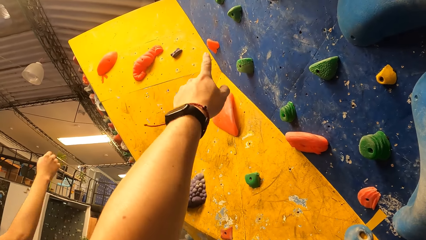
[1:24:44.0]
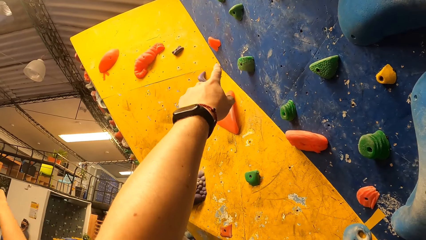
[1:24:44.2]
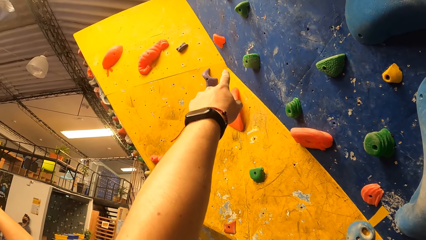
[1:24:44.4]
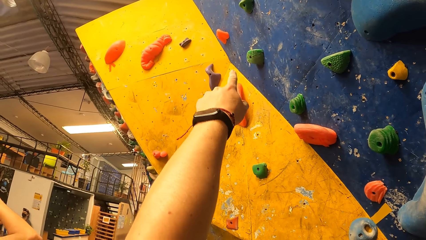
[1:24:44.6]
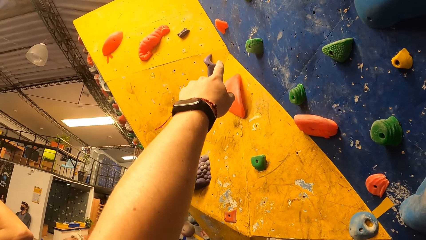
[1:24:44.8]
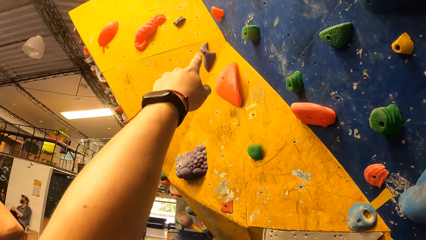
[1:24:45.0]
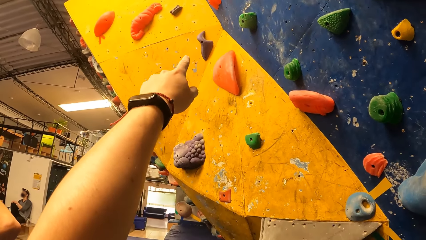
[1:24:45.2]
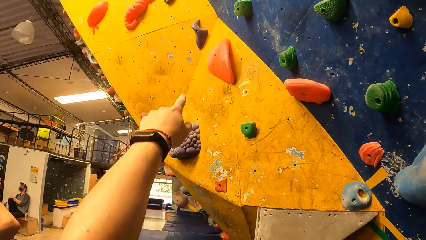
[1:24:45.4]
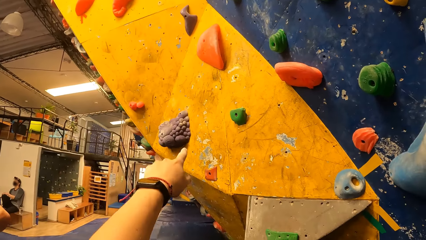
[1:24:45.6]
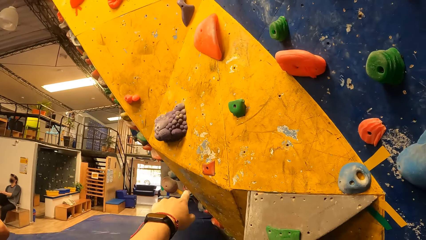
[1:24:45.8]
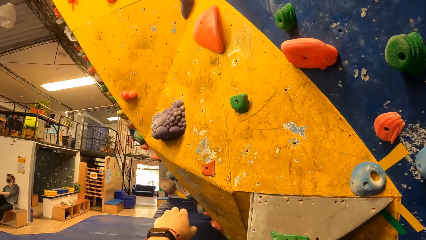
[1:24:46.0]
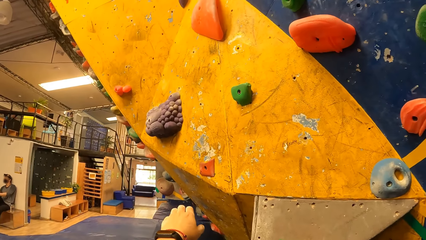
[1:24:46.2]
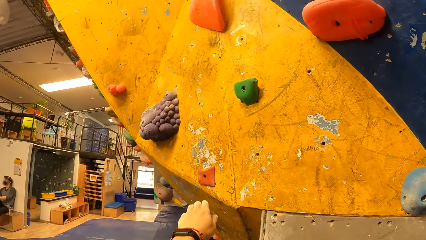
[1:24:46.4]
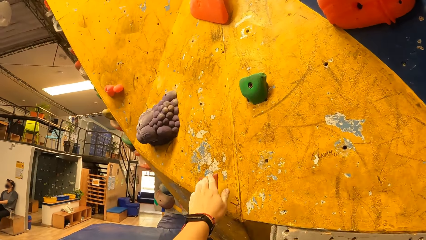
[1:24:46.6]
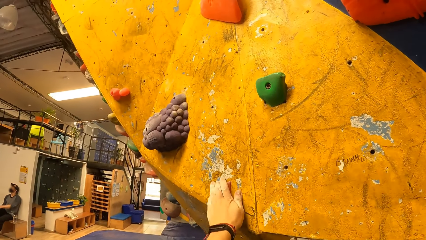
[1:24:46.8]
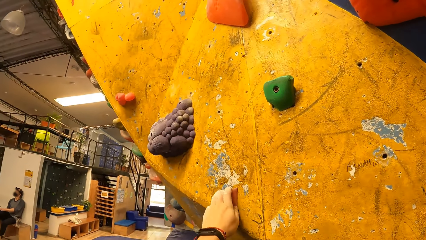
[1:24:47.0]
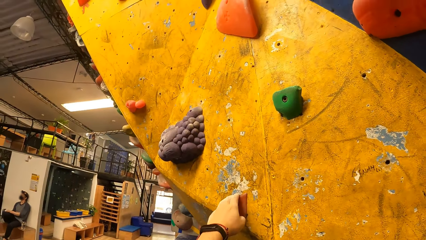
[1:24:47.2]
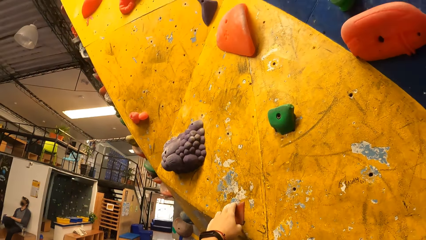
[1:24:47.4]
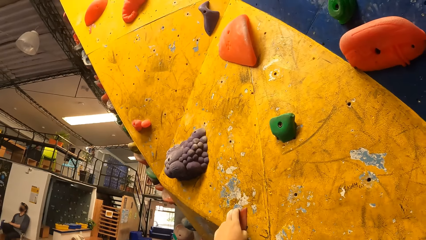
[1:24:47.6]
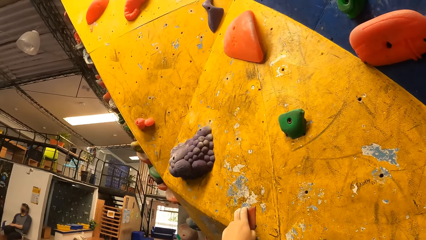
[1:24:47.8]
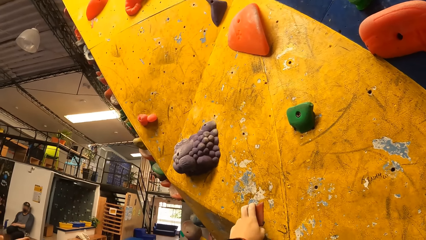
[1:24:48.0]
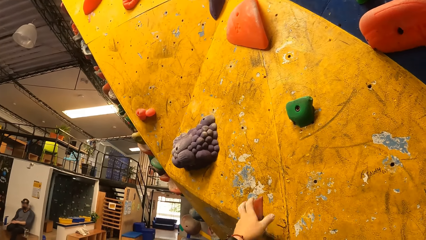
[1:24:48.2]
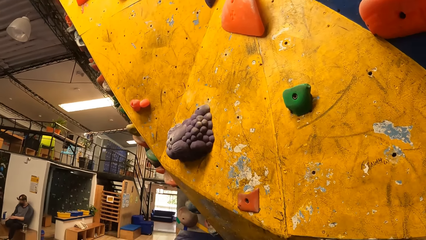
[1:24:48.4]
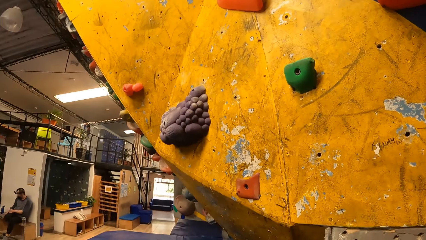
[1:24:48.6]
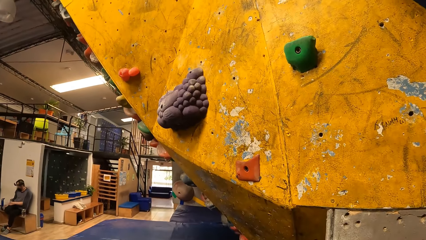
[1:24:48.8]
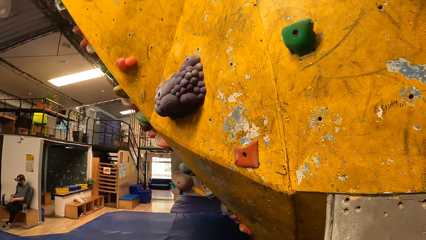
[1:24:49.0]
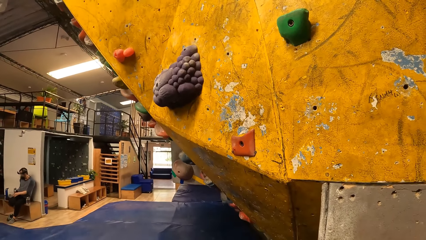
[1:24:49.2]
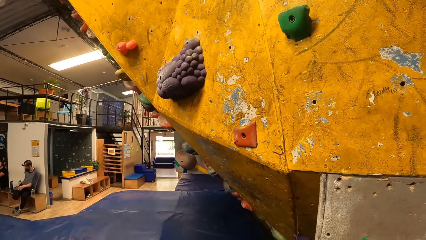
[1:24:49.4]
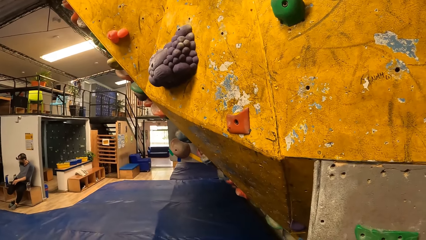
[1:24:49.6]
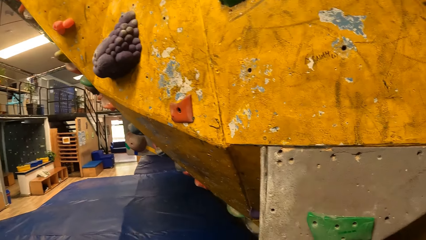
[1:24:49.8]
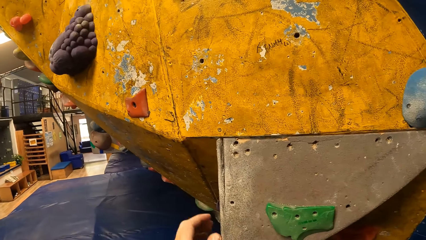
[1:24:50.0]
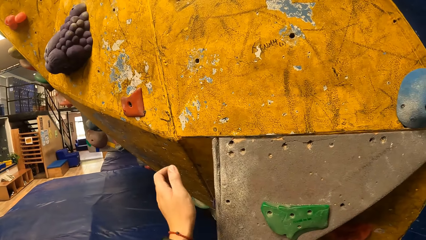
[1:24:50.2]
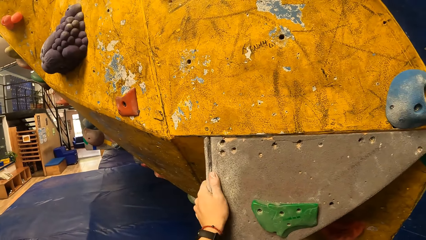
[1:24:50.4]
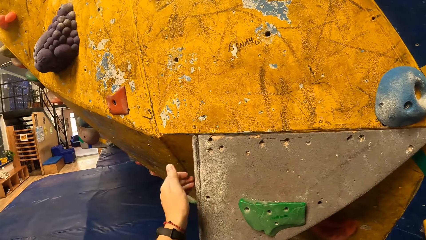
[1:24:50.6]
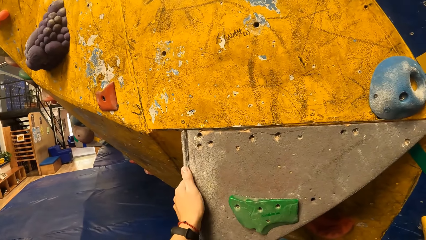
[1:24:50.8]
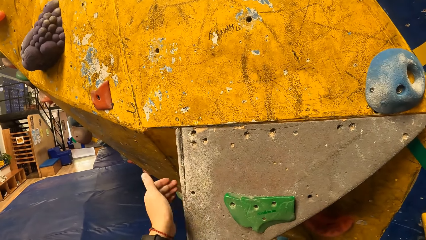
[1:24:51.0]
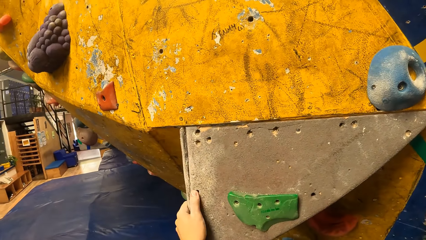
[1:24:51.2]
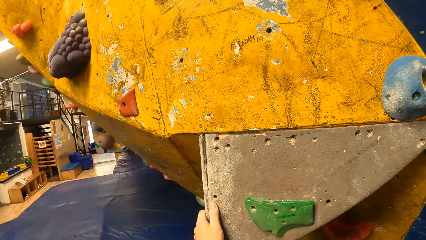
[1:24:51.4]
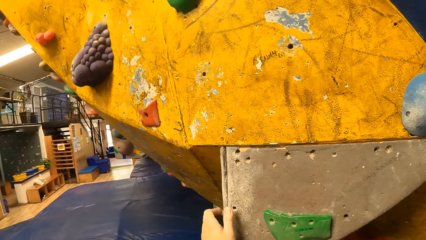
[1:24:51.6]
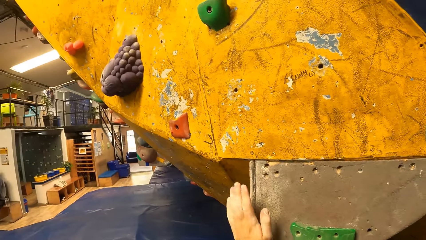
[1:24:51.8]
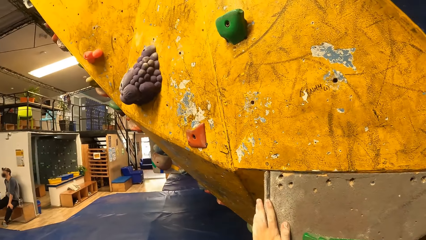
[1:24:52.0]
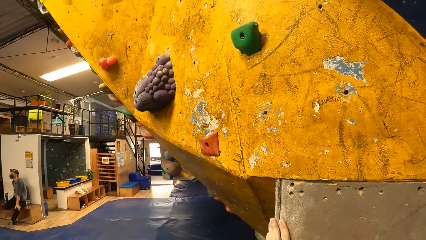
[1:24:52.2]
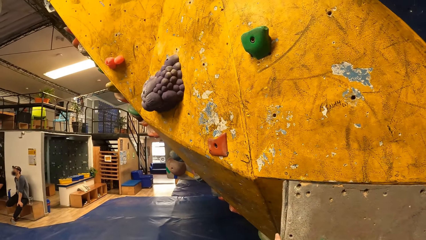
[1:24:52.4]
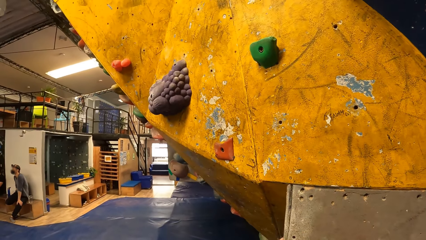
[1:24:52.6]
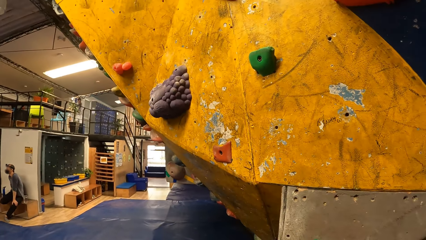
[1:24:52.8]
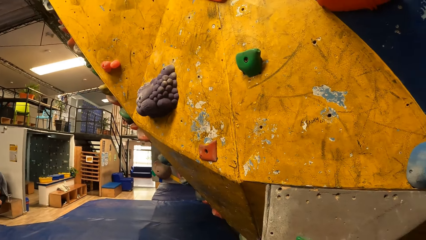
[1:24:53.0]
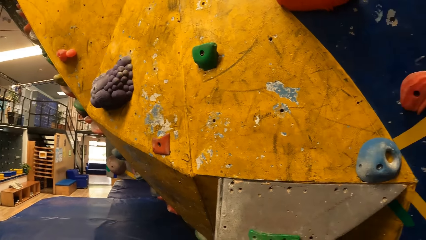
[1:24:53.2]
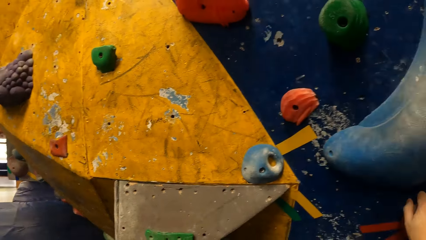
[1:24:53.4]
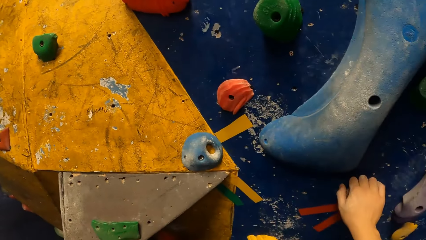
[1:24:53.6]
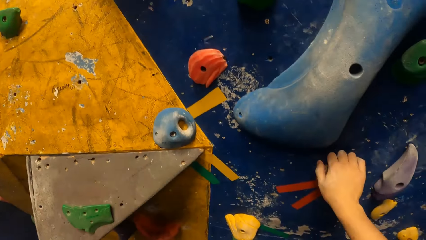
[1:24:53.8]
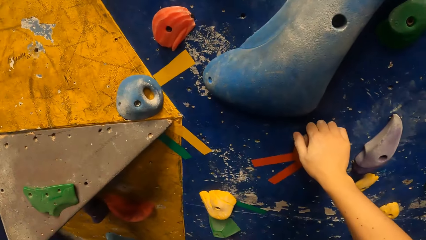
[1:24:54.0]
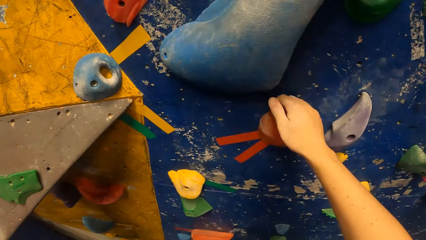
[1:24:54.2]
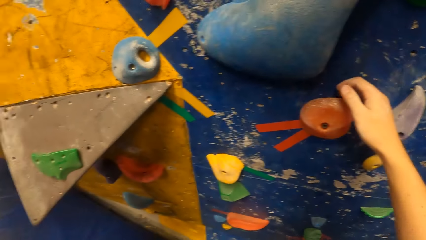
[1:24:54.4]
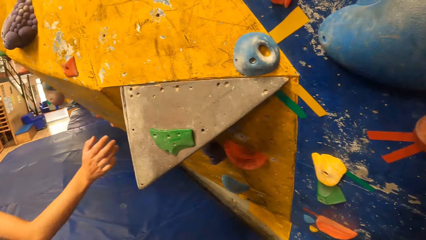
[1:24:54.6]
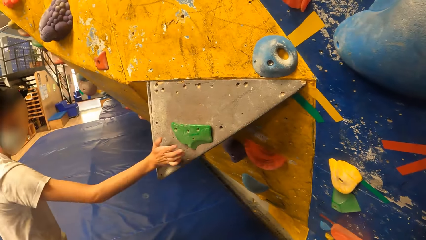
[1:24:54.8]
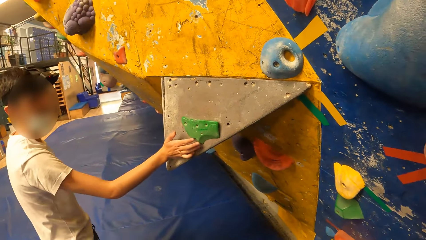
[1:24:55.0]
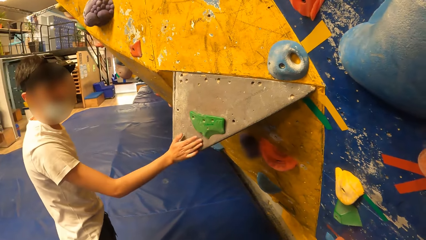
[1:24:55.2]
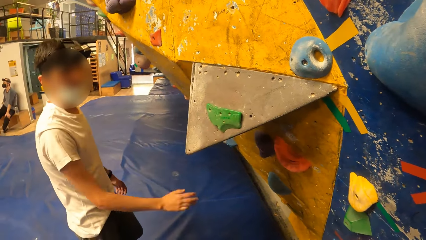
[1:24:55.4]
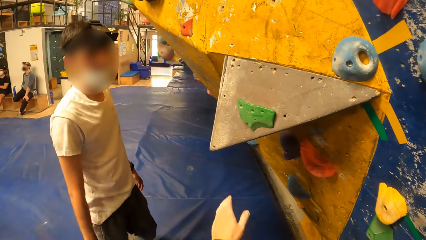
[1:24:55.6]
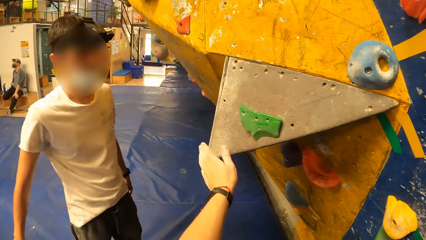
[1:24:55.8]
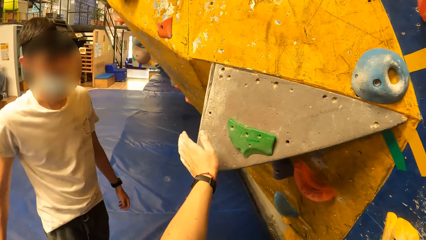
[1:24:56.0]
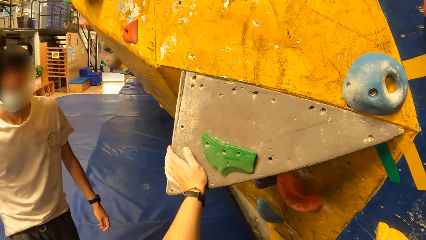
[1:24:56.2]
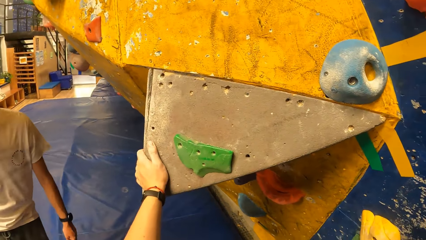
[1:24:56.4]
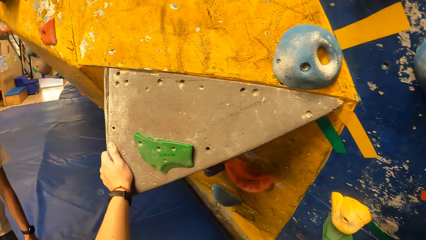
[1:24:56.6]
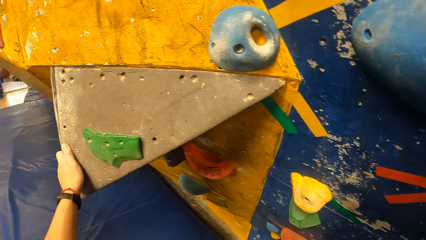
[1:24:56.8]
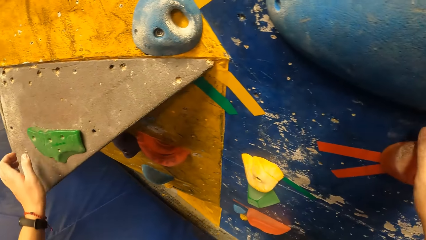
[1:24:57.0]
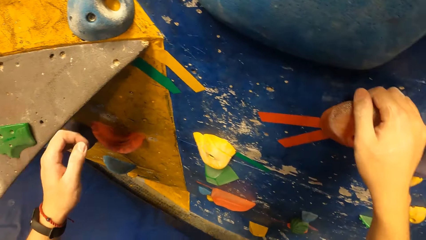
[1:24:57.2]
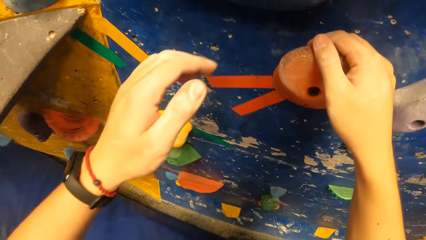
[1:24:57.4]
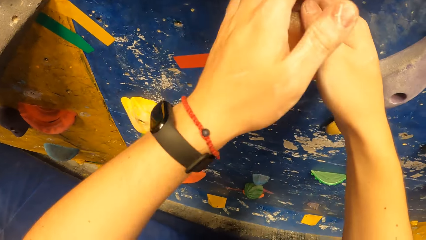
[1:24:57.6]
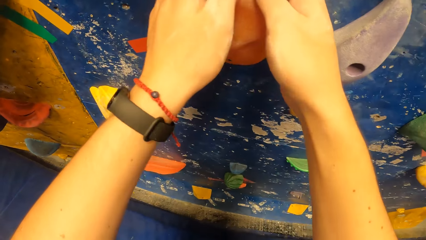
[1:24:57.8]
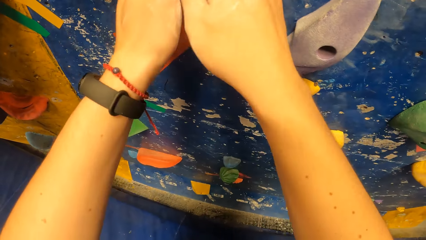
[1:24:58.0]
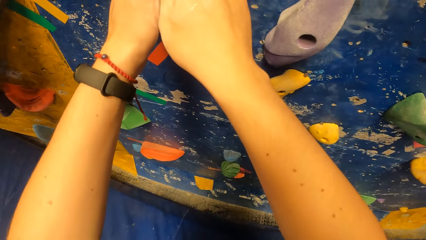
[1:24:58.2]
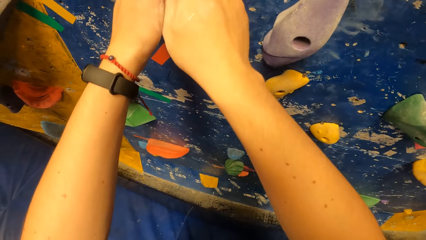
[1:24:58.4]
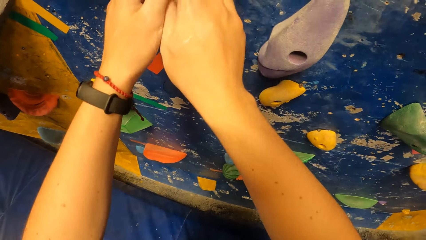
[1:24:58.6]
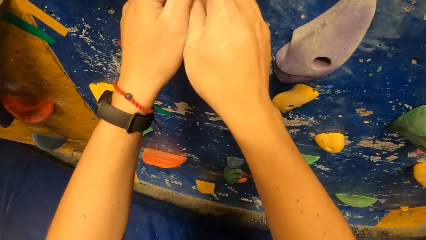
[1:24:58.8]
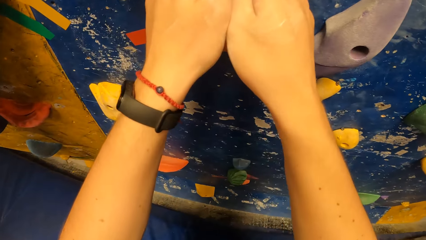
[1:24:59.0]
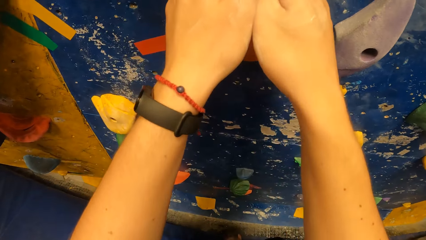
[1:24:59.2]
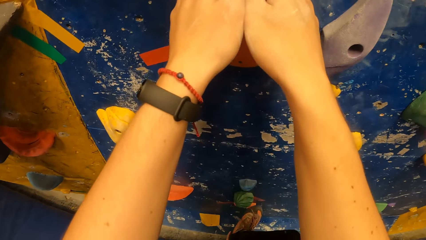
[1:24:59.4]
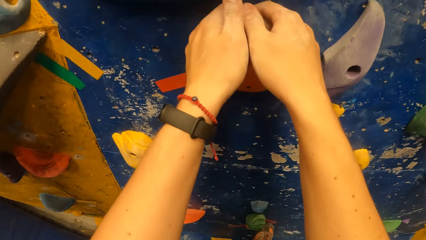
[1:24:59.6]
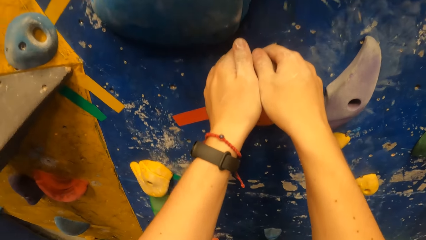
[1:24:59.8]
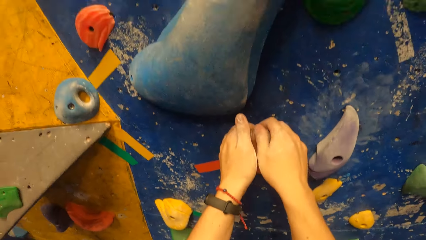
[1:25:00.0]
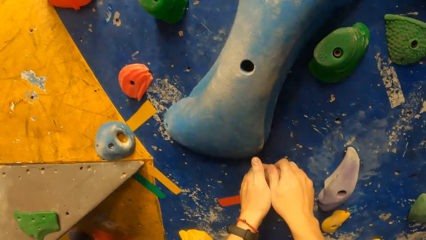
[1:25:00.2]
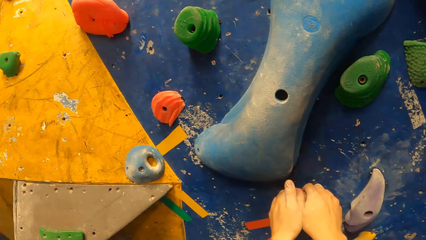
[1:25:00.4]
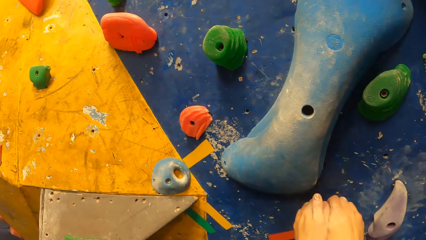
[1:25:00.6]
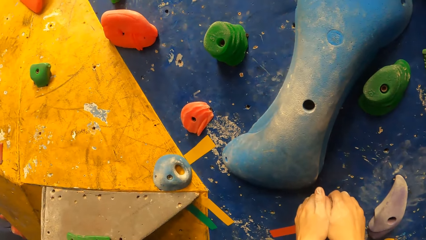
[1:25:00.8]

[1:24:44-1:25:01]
The camera wearer points at the wall. He holds a climbing hold with his left hand. He touches the artificial rock. He removes his left hand from the climbing hold. He stares at the wall. He taps the bouldering wall with his left hand. He stares at the wall. A man hits the bouldering wall with his right hand. The camera wearer places his left hand on the climbing hold. He holds a climbing hold with his hands. He touches the rock with both hands.
